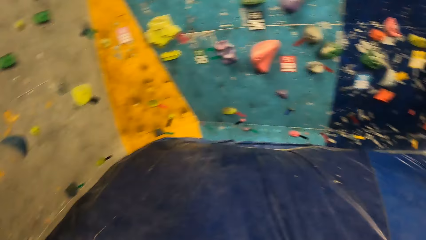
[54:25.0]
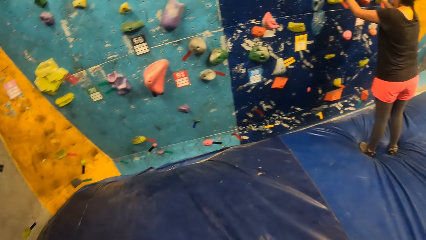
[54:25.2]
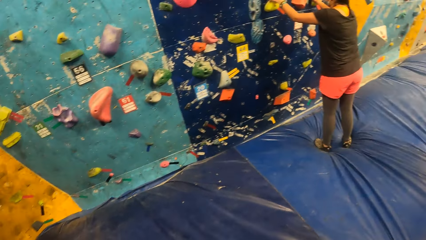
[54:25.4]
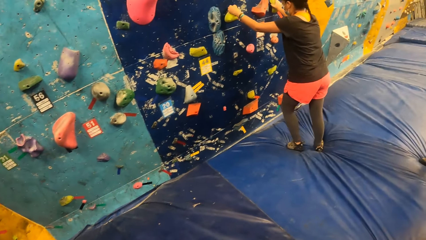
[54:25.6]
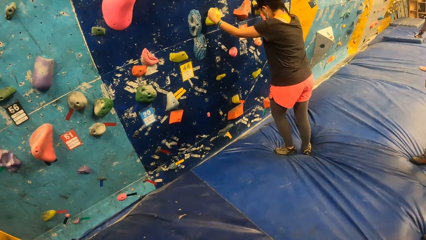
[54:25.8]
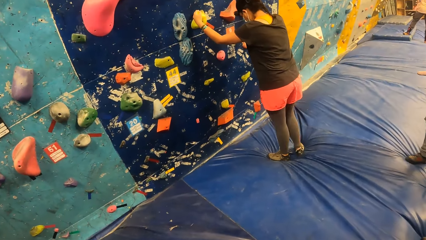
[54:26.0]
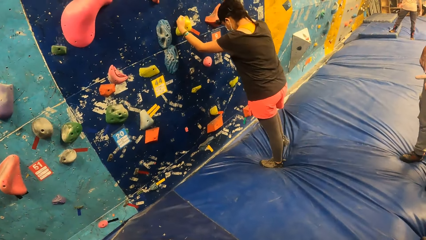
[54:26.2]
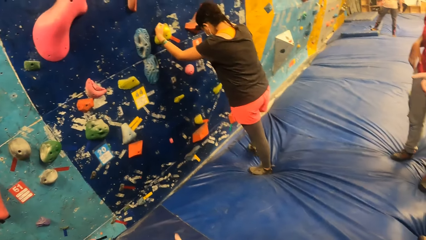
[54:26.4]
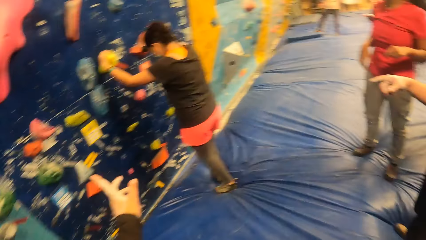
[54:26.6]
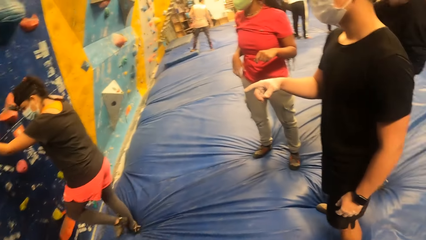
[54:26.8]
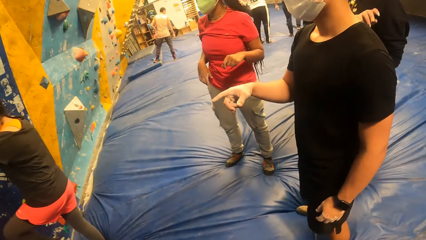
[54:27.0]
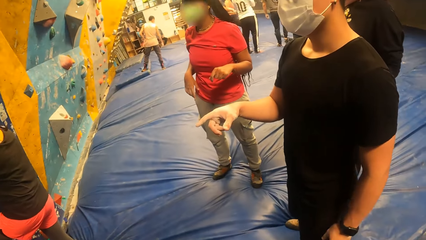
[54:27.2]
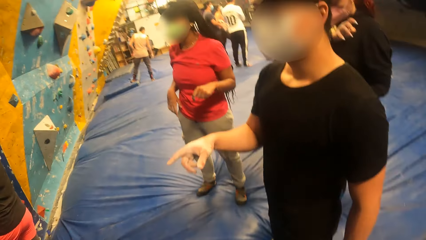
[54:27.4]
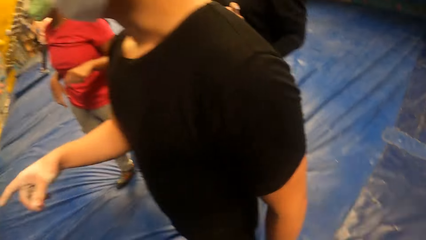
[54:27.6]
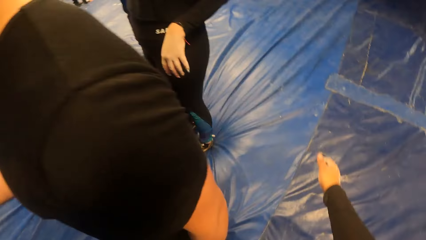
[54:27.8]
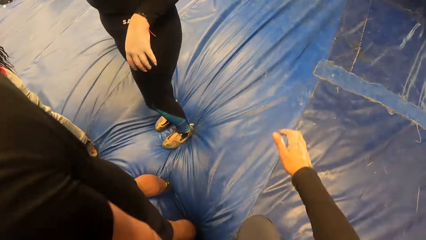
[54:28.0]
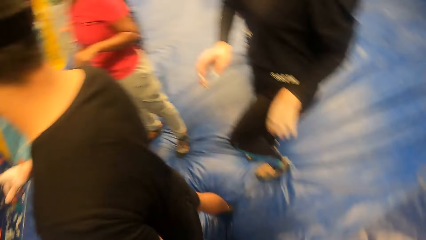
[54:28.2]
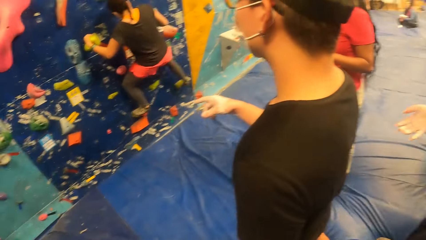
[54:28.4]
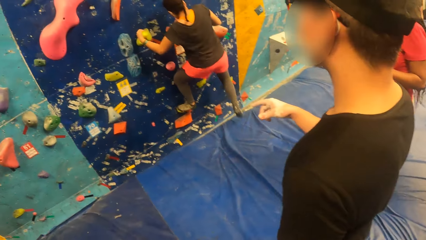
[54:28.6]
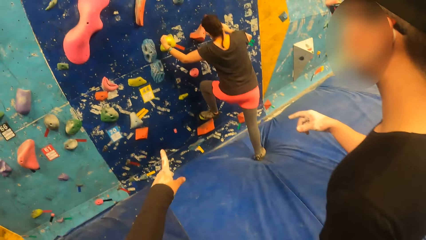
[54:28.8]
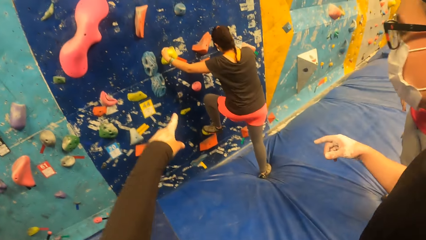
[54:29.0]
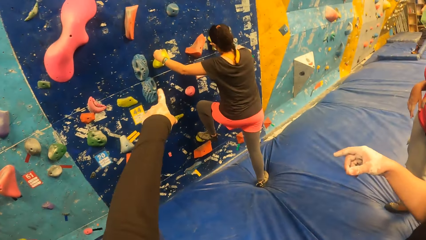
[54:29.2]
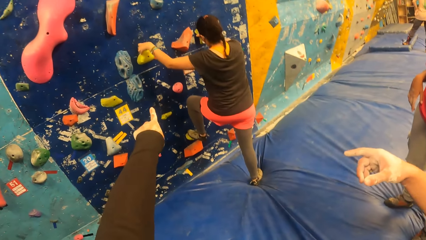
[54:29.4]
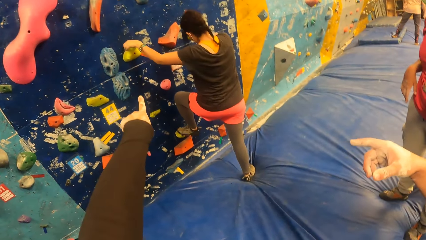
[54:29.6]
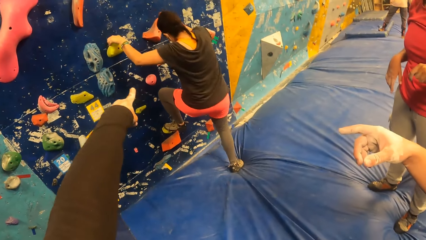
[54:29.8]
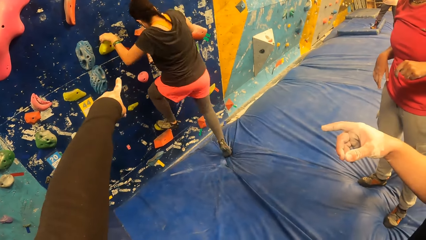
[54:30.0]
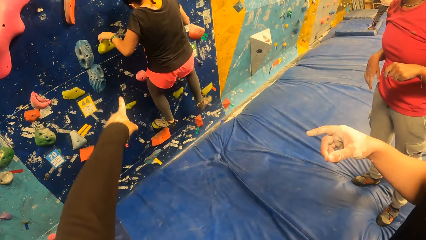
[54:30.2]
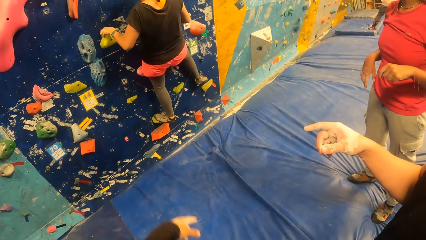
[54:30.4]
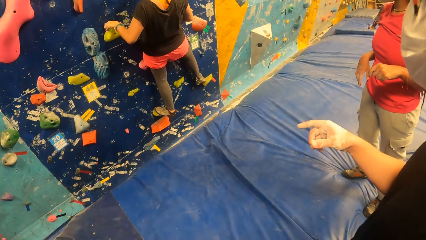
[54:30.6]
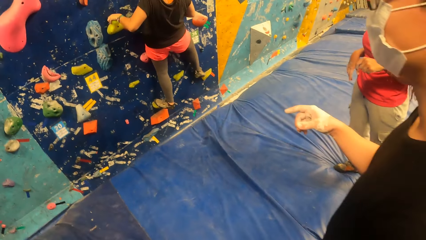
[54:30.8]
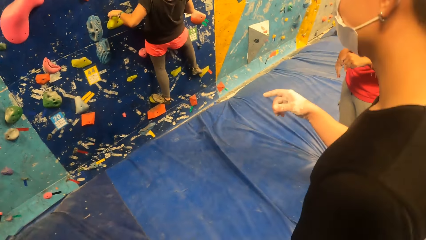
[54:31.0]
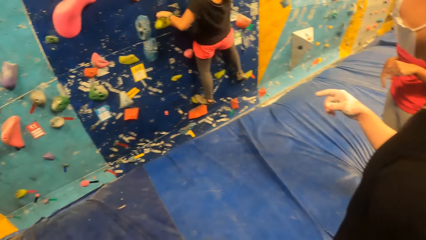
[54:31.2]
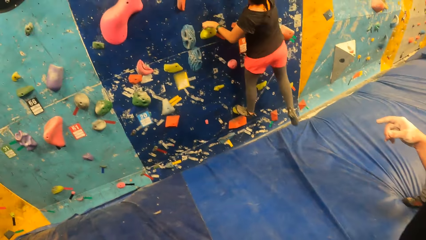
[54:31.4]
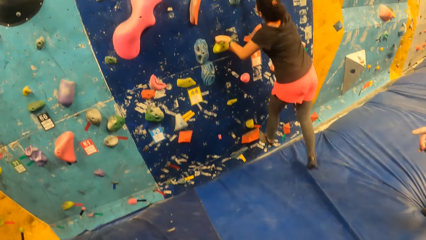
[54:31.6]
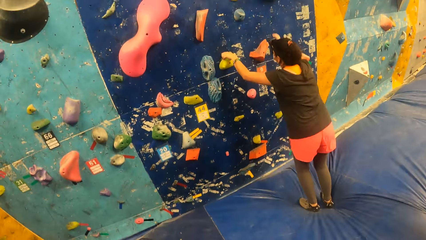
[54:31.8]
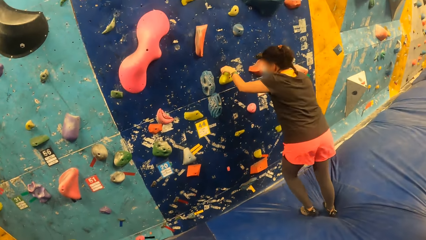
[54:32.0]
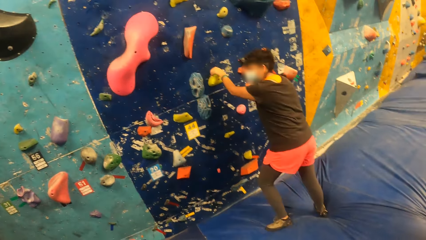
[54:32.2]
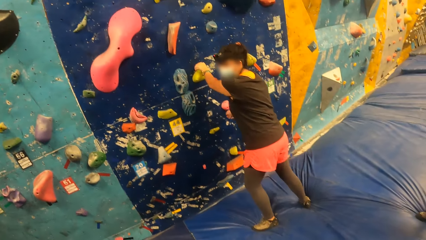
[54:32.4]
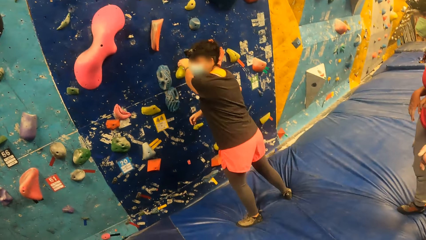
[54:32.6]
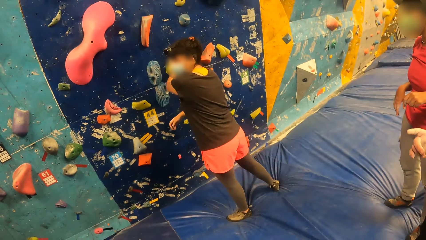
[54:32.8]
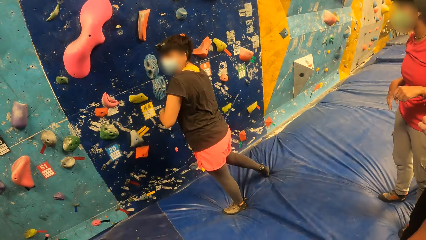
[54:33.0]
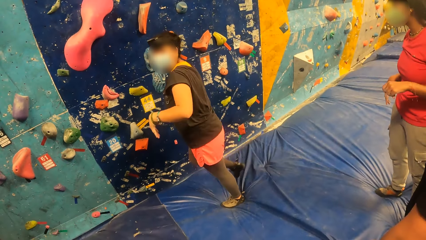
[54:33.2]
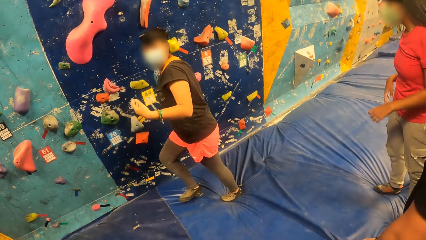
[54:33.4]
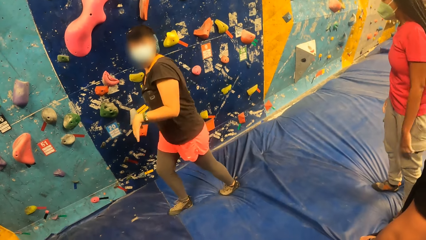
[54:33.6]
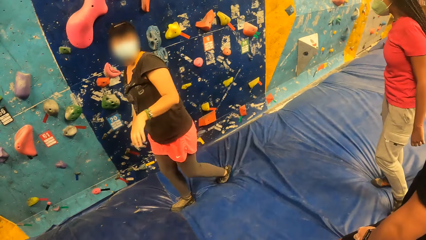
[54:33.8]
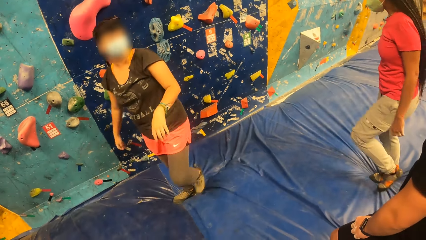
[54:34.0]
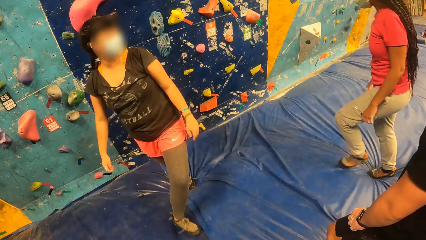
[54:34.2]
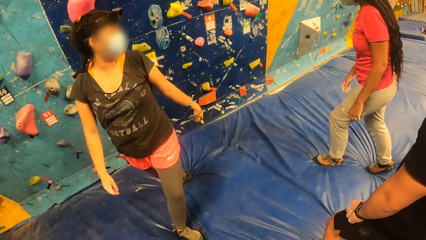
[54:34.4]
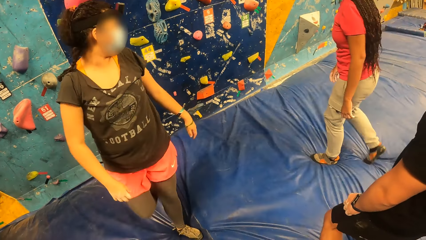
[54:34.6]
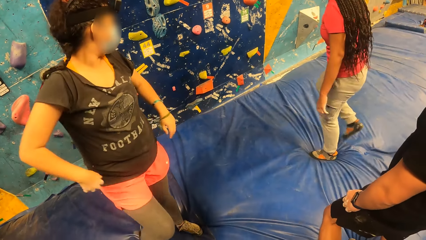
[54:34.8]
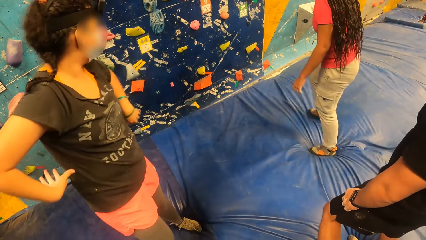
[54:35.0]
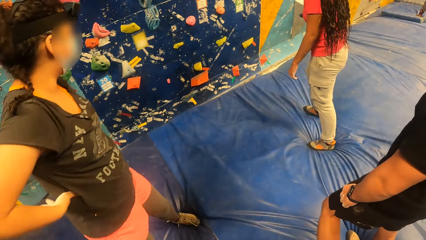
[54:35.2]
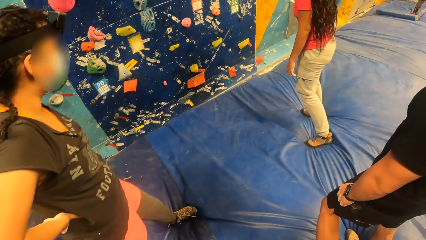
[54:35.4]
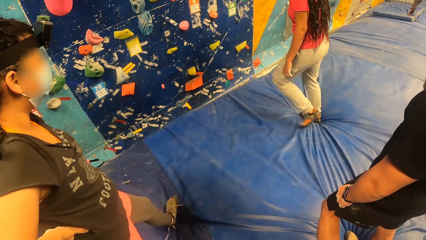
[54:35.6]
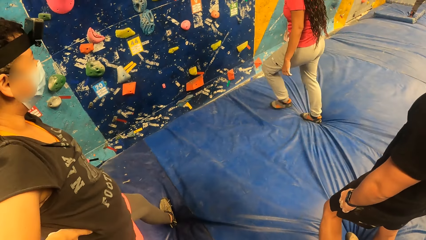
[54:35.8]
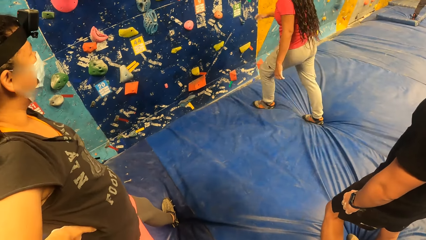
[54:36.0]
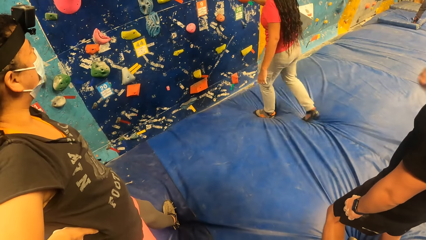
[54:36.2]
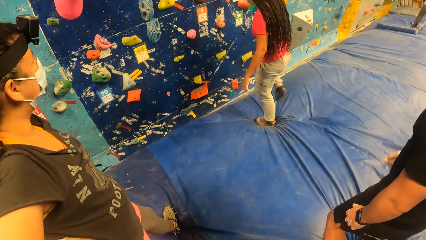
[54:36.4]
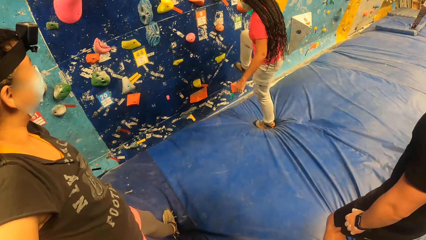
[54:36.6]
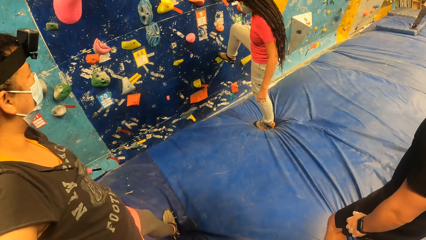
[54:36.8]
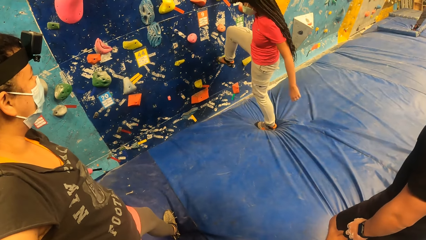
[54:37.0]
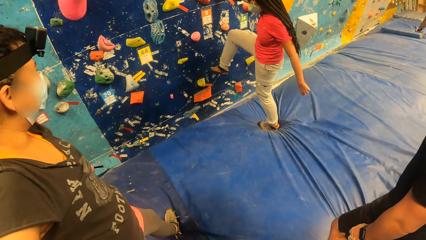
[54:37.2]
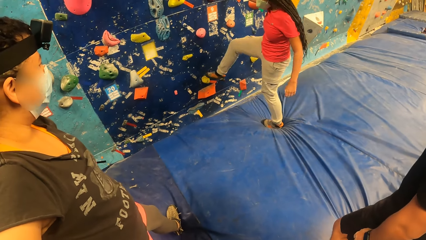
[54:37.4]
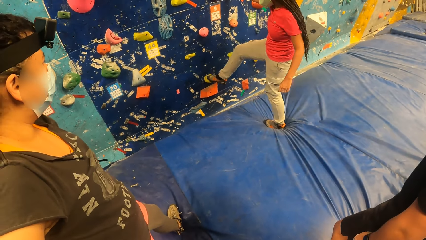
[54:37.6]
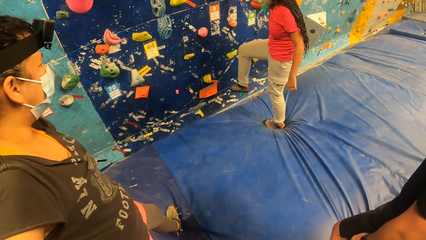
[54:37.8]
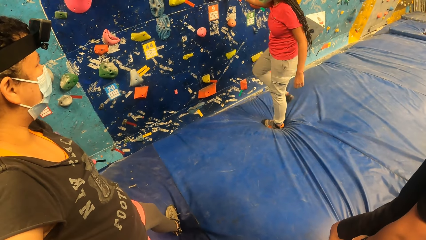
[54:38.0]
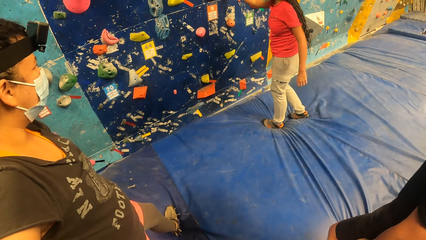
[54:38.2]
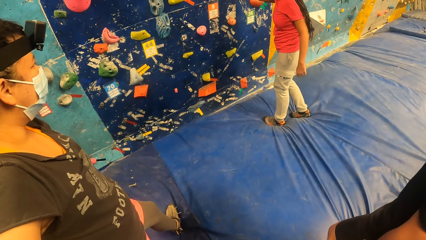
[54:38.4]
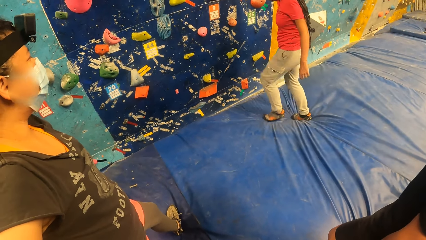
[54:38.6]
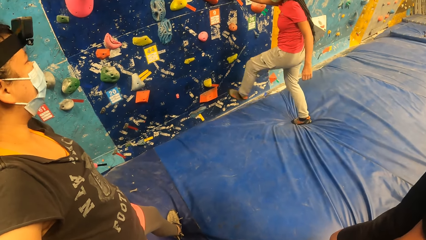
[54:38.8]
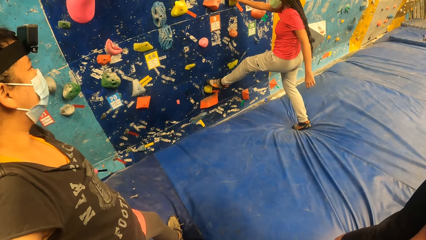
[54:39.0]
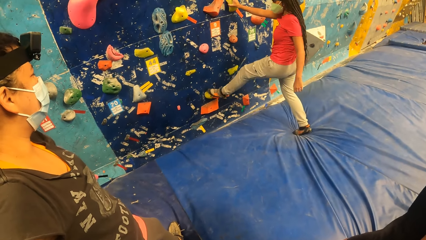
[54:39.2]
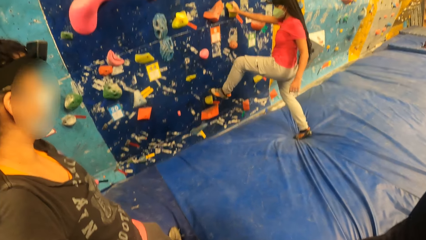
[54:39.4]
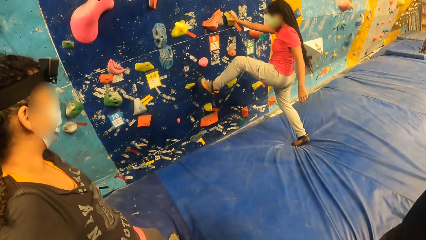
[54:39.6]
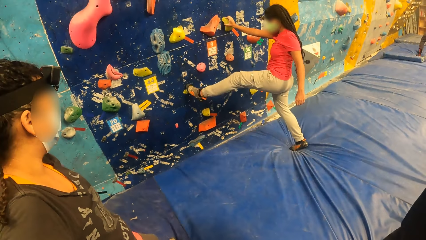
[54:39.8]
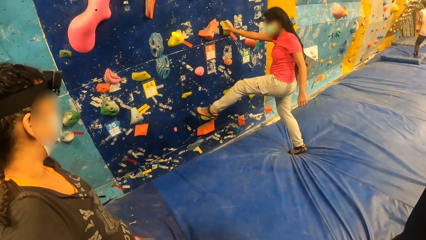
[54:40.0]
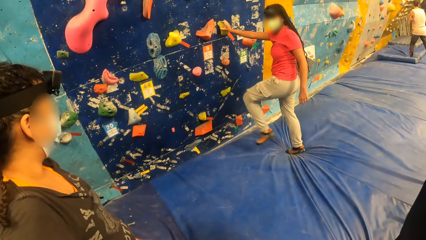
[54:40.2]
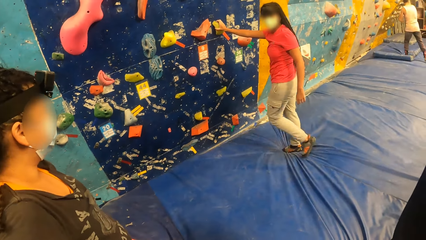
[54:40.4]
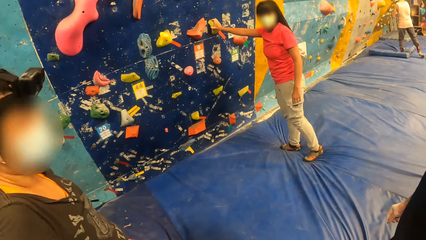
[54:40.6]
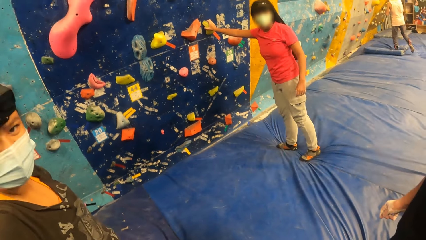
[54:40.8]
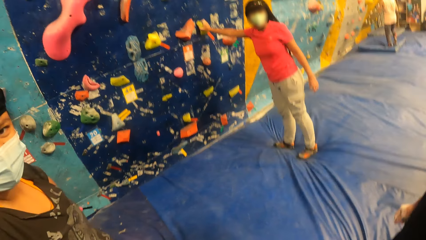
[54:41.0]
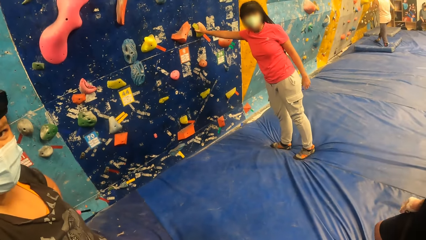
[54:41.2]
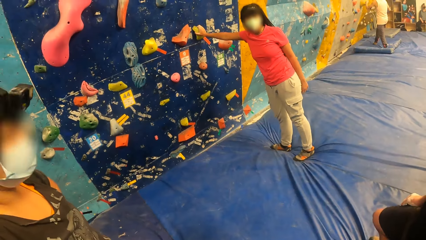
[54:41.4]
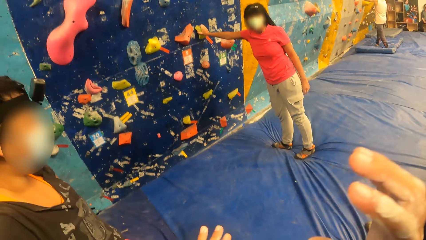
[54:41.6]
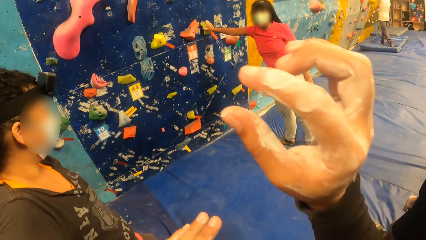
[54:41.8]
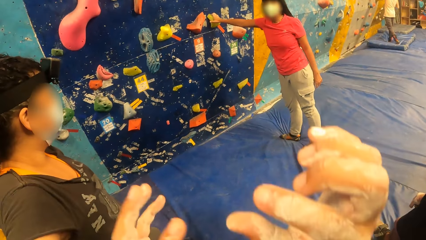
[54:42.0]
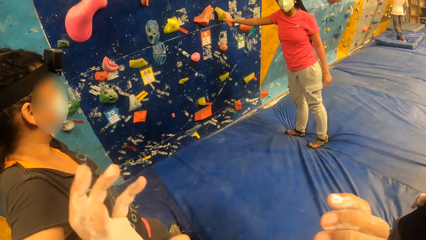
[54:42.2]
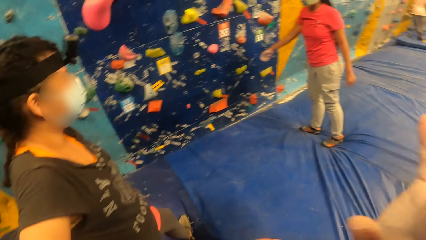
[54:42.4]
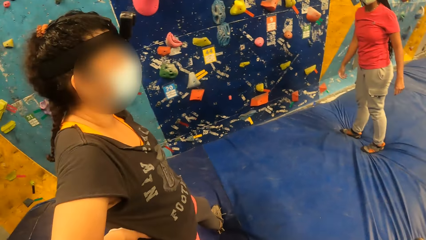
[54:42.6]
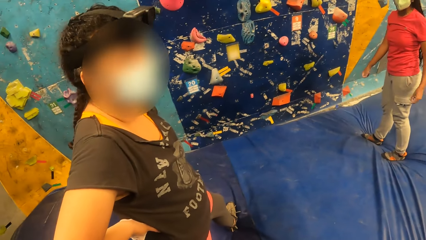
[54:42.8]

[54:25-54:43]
A person holds a climbing hold. The camera wearer turns to the side, points at the wall, and turns to the side. Another person points at the wall. The camera wearer walks around, turns to the side, and points at the wall. The other person points at the wall. A woman jumps down from the bouldering wall. Another woman puts her legs and right hand on the bouldering wall. A third person stands beside the camera wearer. The camera wearer moves hands around.
